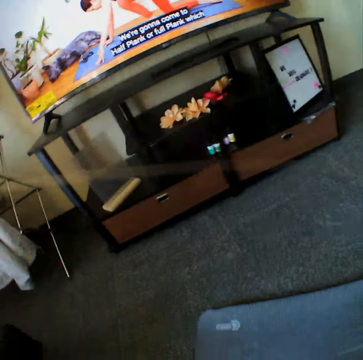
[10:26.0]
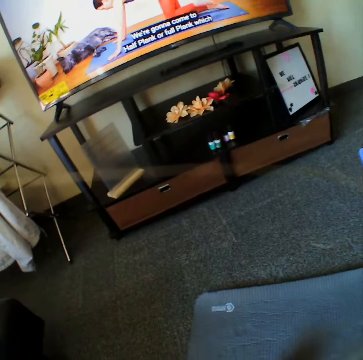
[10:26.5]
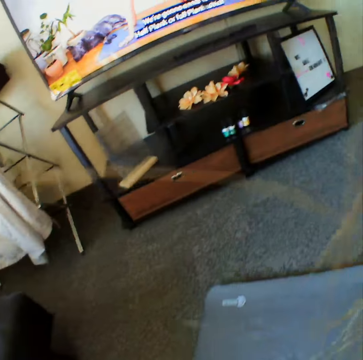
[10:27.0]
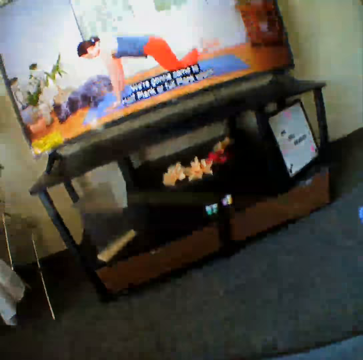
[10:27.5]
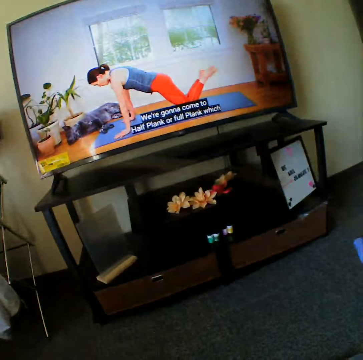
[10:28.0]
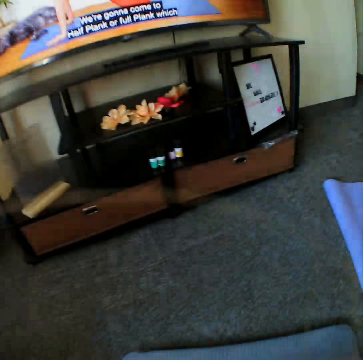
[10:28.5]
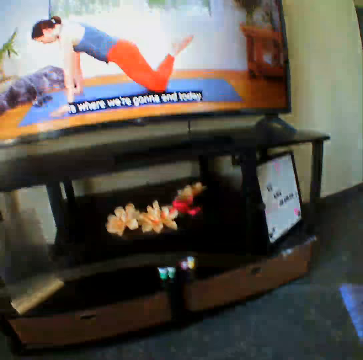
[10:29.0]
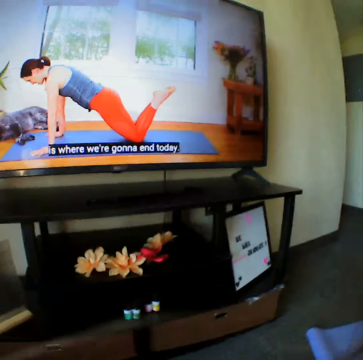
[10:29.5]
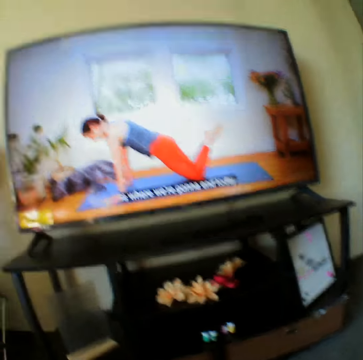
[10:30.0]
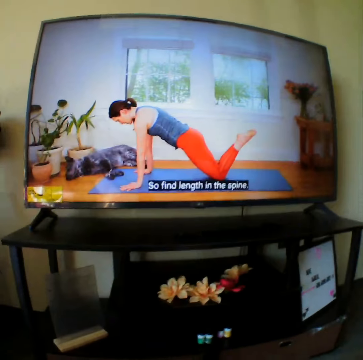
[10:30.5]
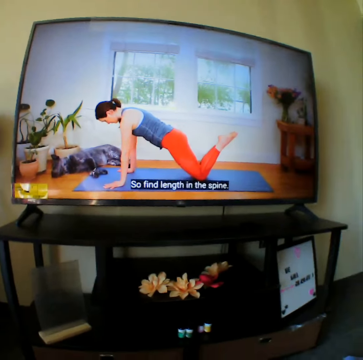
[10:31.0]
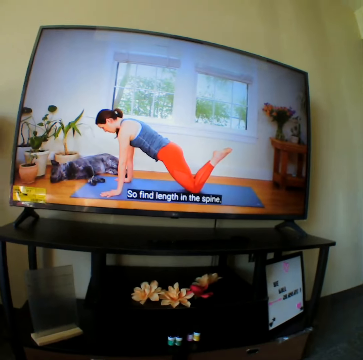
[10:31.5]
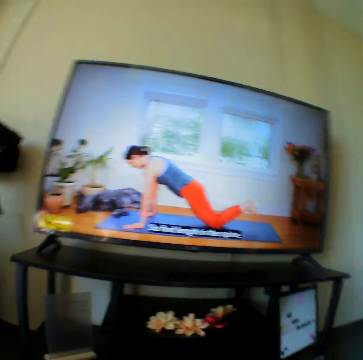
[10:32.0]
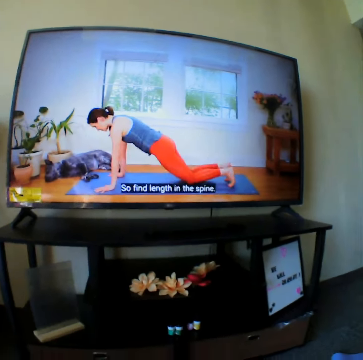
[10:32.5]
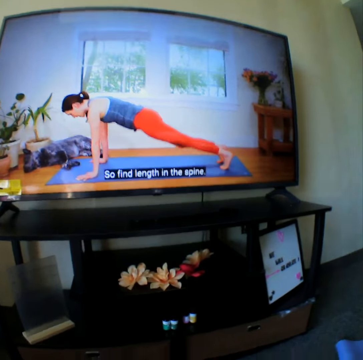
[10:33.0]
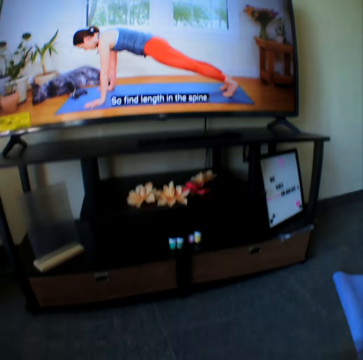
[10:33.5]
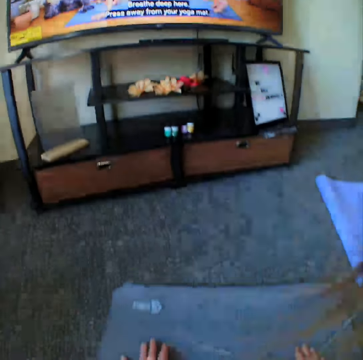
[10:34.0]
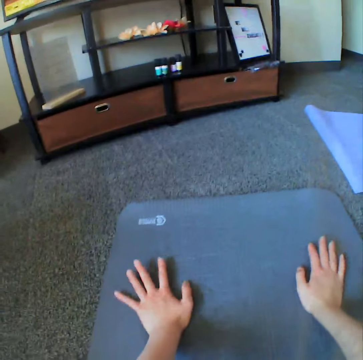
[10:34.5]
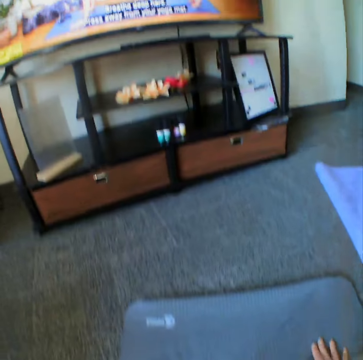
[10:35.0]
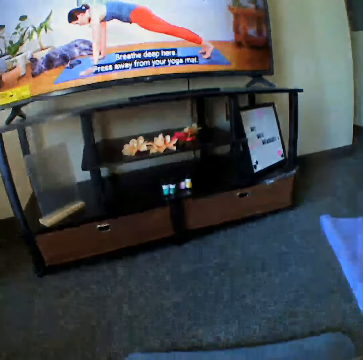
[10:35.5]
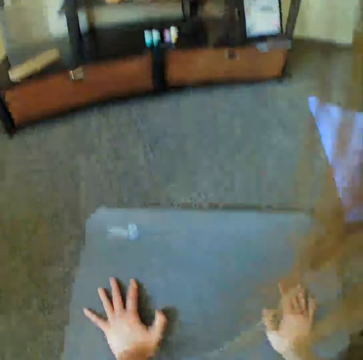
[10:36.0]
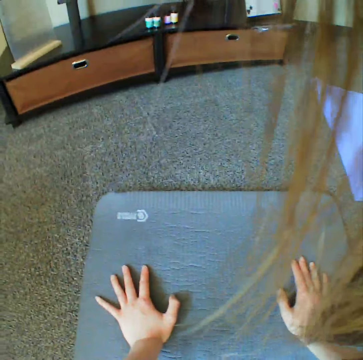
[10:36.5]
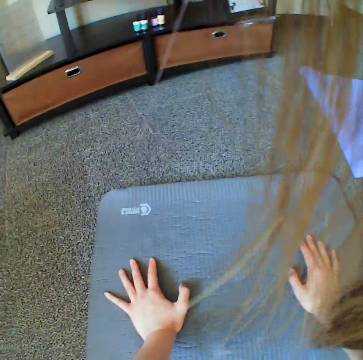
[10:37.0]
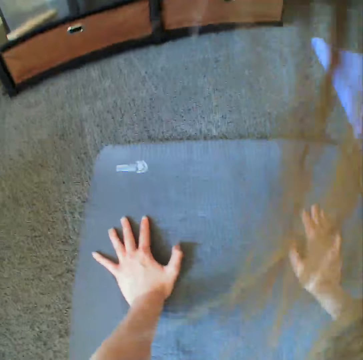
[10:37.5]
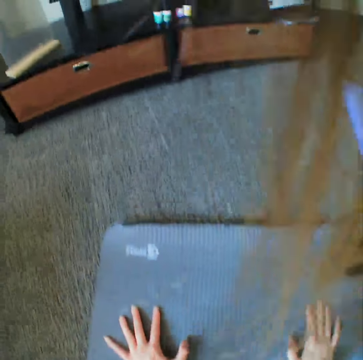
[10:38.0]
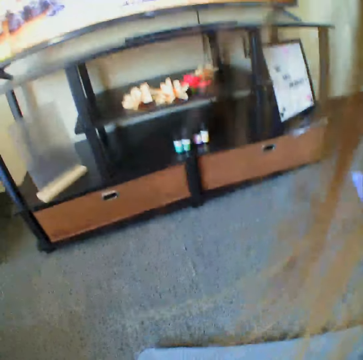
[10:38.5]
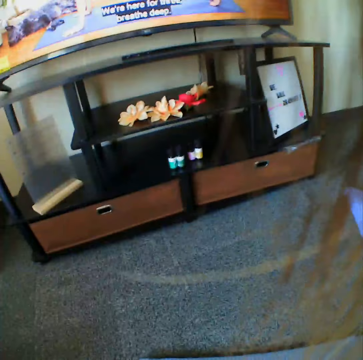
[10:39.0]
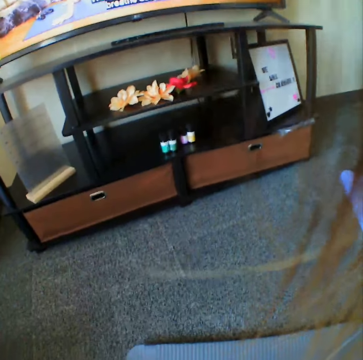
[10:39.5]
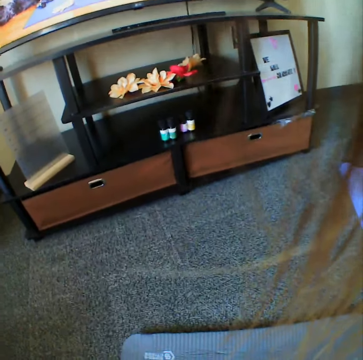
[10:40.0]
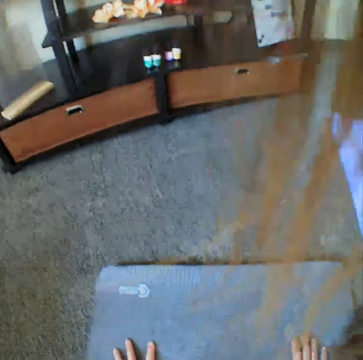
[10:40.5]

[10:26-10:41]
The camera wearer bends down on the yoga mat. They work out on the yoga mat.

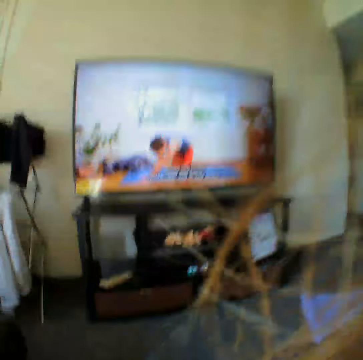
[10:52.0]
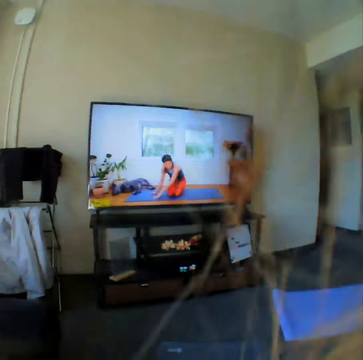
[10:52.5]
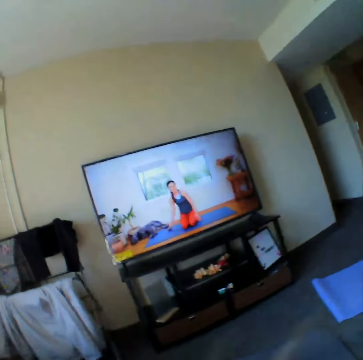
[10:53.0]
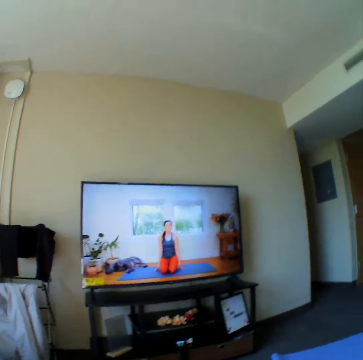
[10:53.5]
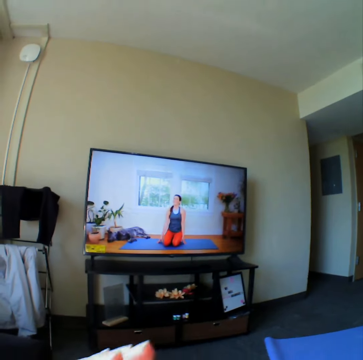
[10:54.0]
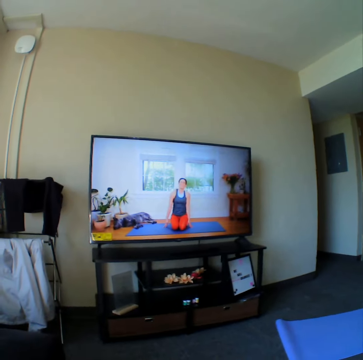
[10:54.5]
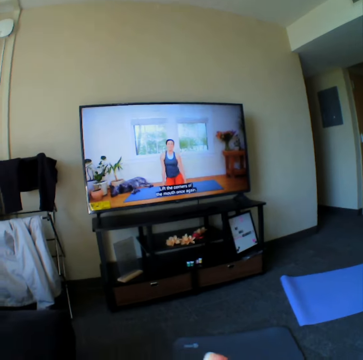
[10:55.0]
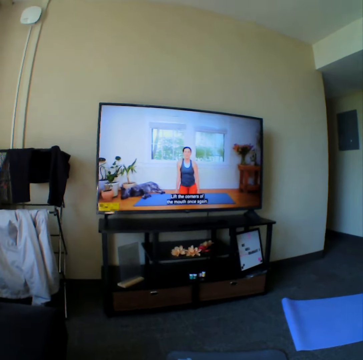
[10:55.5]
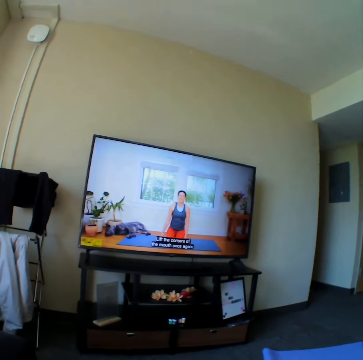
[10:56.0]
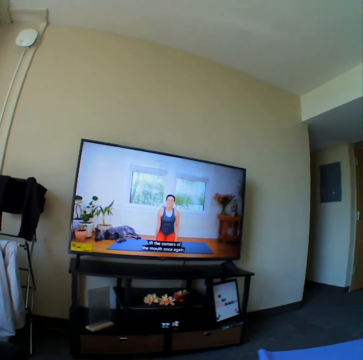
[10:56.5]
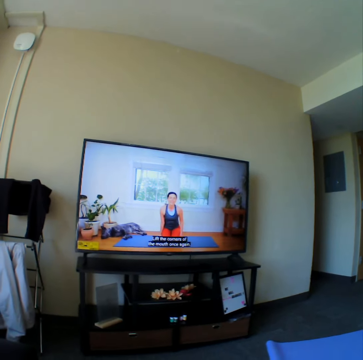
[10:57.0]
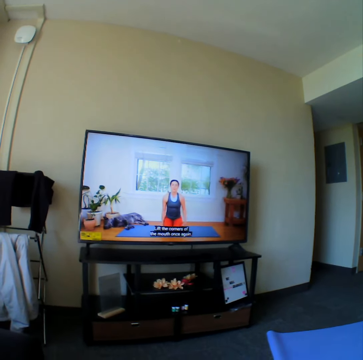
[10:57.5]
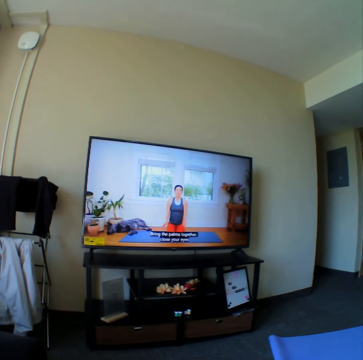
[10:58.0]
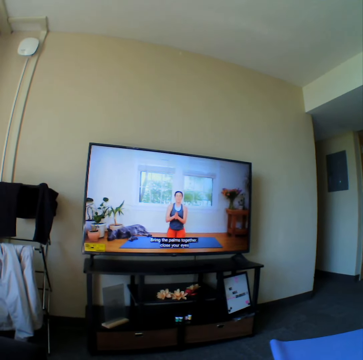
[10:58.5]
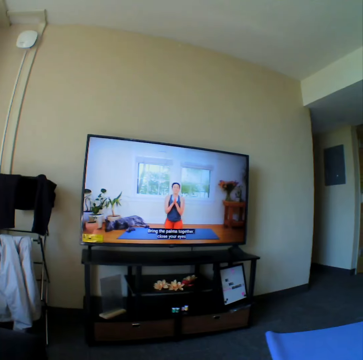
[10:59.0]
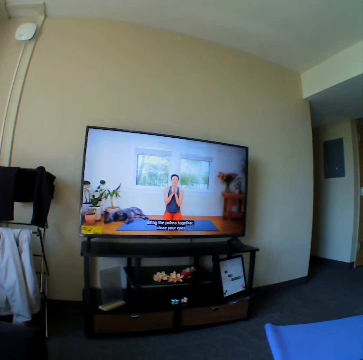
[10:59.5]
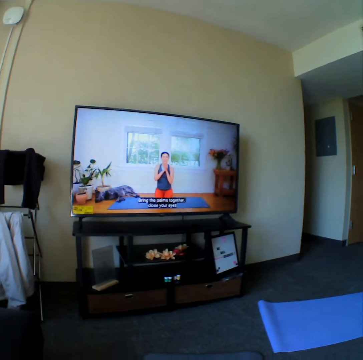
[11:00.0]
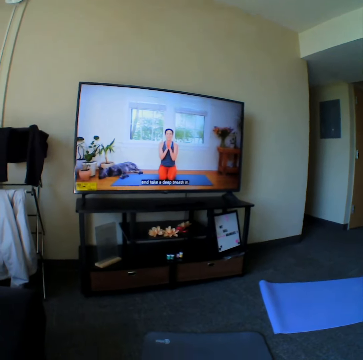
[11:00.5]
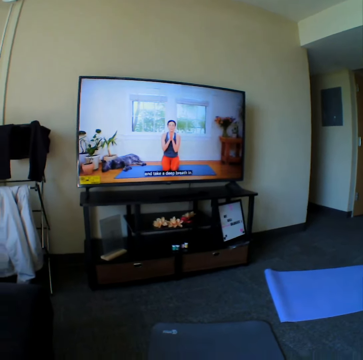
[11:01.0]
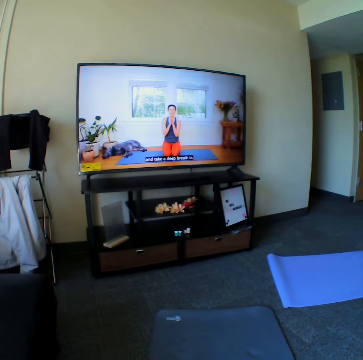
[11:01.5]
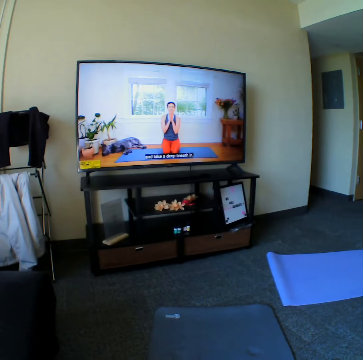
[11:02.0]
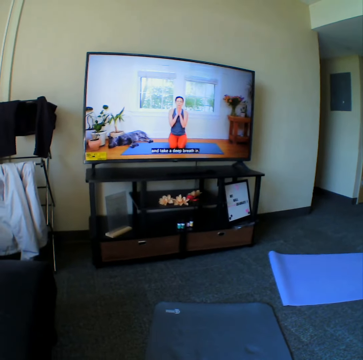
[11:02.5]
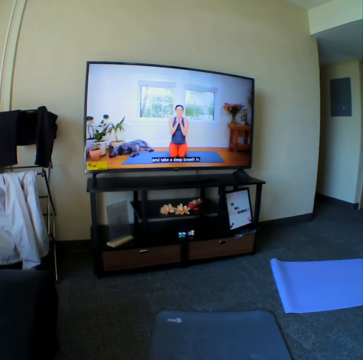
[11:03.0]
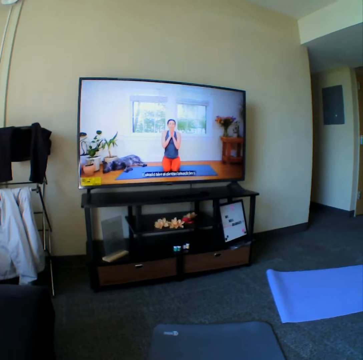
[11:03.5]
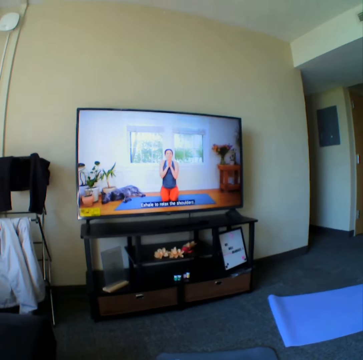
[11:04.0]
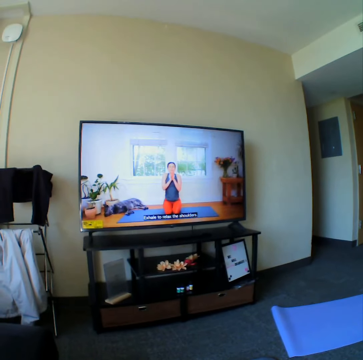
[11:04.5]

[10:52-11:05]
The camera wearer kneels down on the yoga mat. They kneel on the yoga mat. They watch the television.

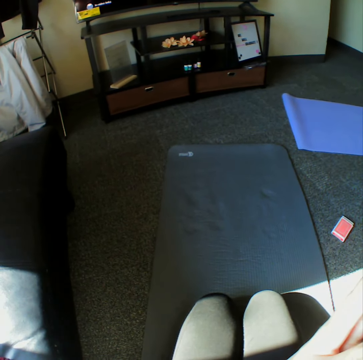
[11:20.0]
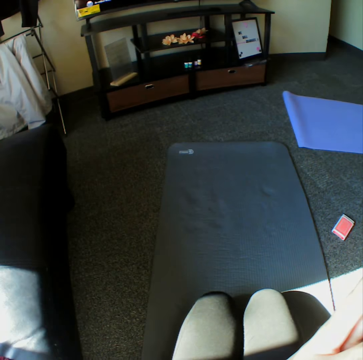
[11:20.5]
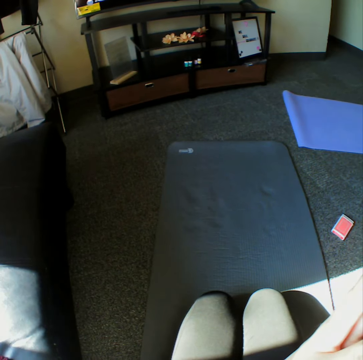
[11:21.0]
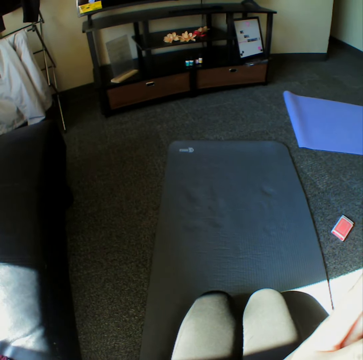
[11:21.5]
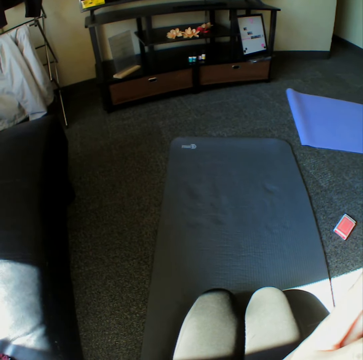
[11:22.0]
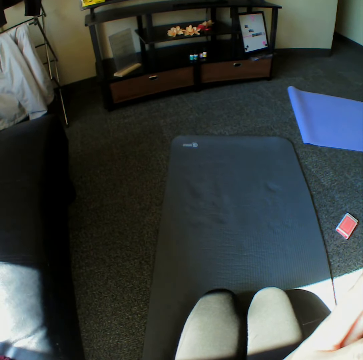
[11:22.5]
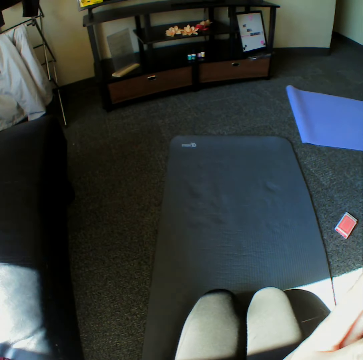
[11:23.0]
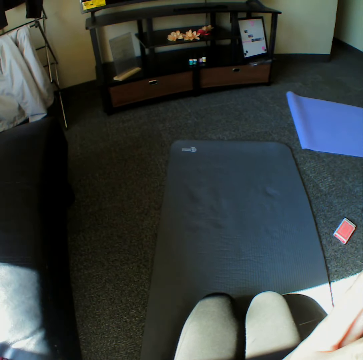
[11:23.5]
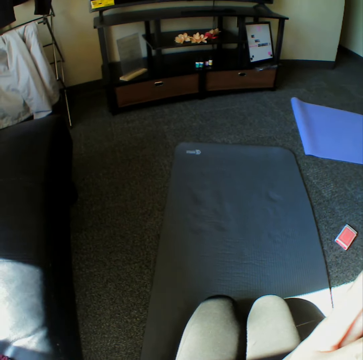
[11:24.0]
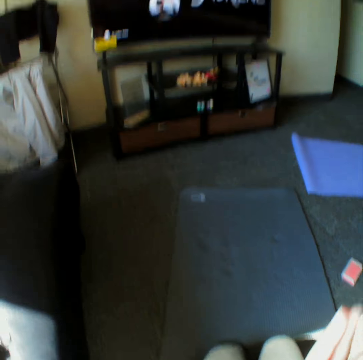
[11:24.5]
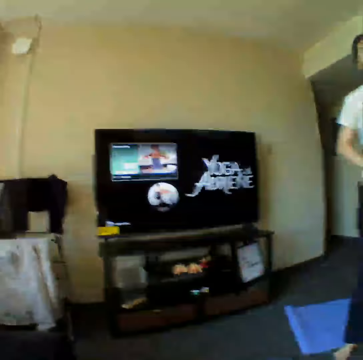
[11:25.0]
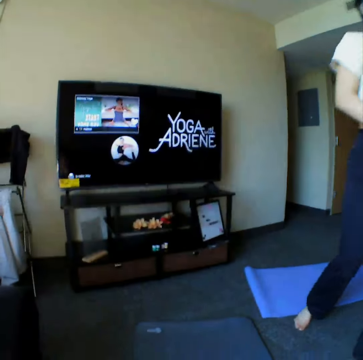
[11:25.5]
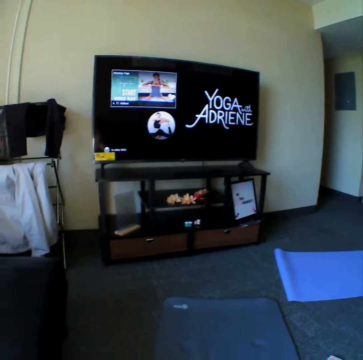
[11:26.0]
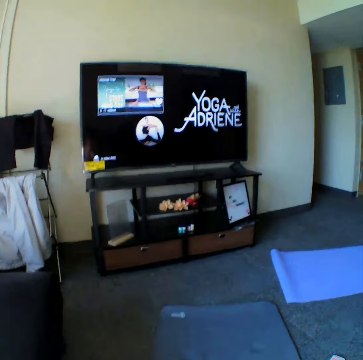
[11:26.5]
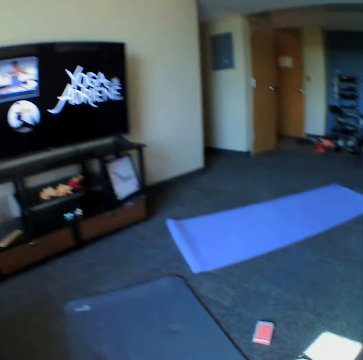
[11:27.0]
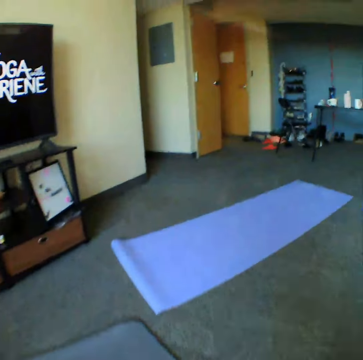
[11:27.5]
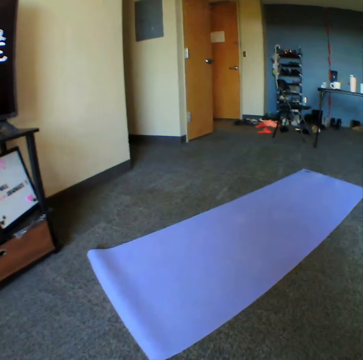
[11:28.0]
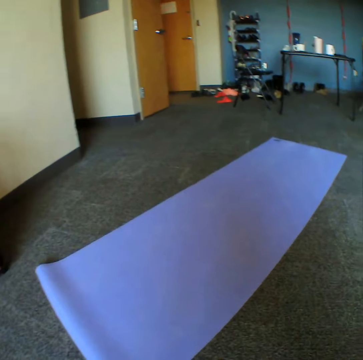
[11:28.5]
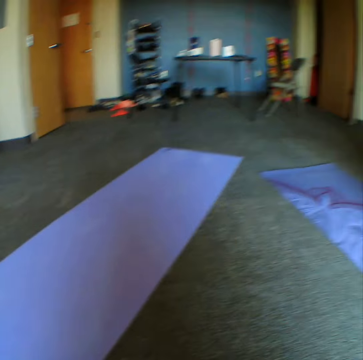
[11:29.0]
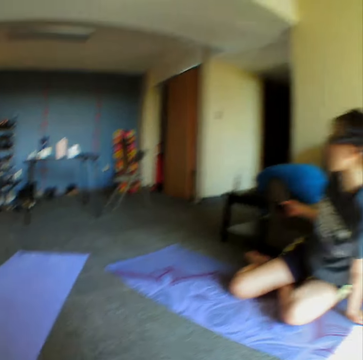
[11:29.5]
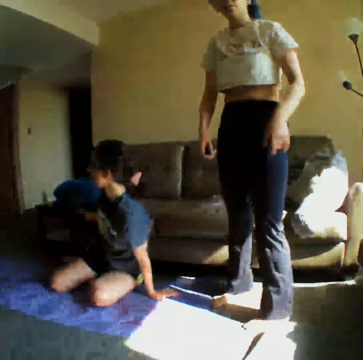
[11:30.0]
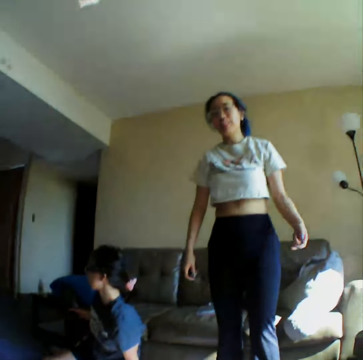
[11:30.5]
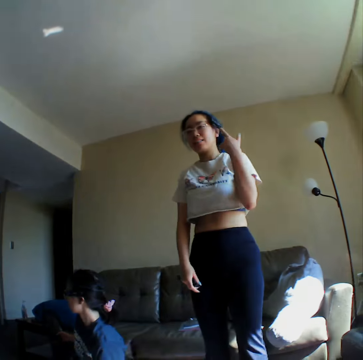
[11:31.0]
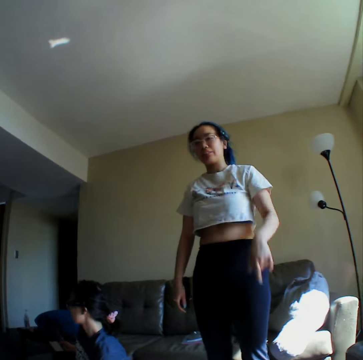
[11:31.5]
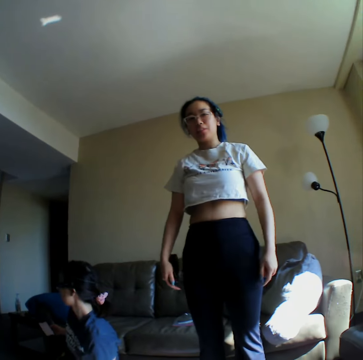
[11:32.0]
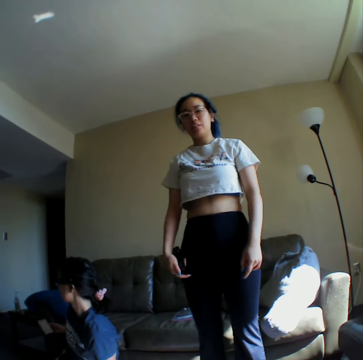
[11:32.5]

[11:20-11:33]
The camera wearer looks around the yoga mat. A woman walks around the room. The camera wearer looks around the room. The woman tries to express something to the camera wearer. The camera wearer converses with the woman.
